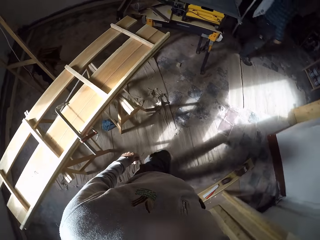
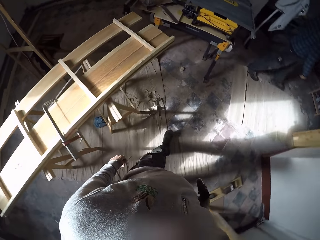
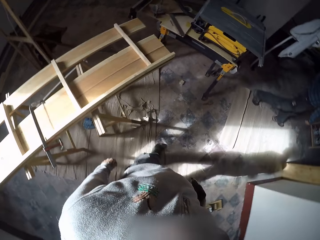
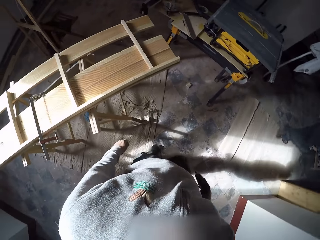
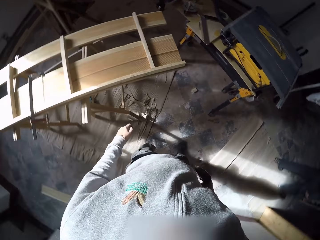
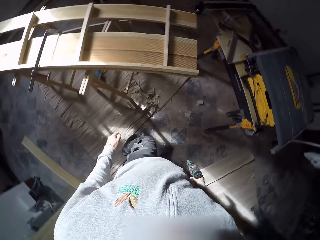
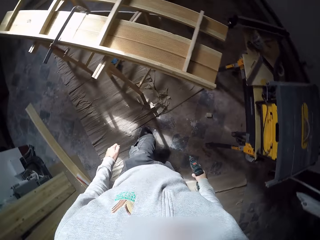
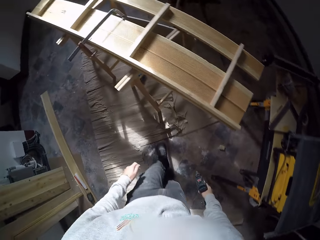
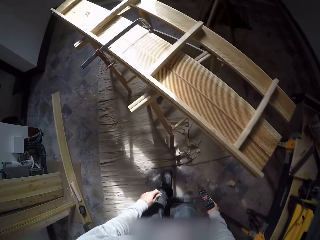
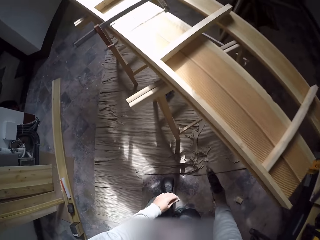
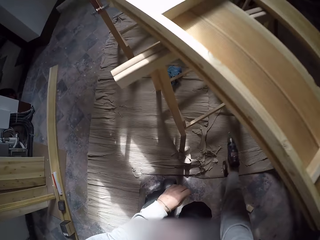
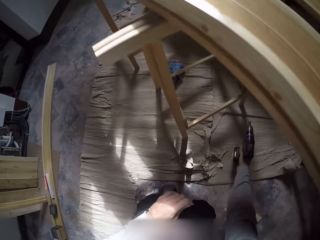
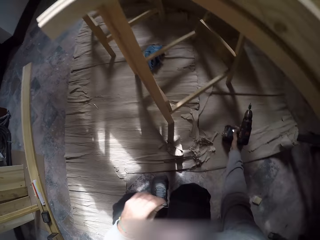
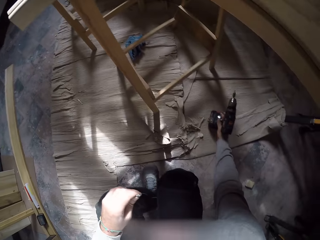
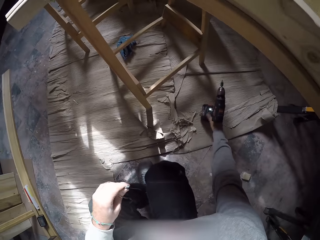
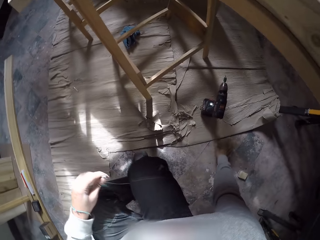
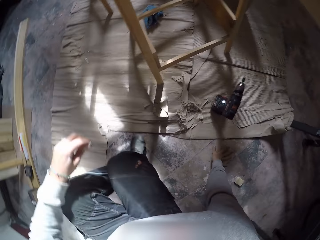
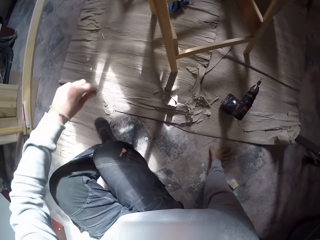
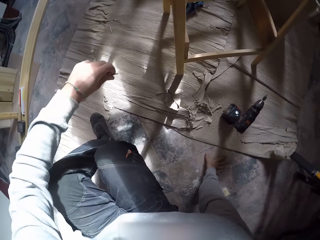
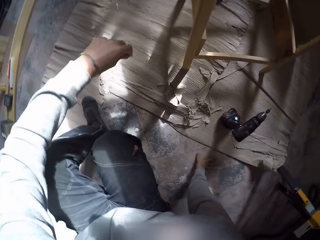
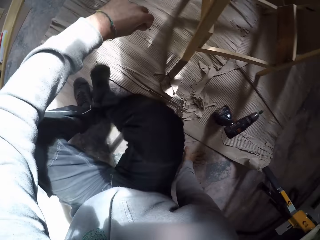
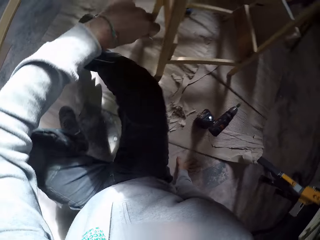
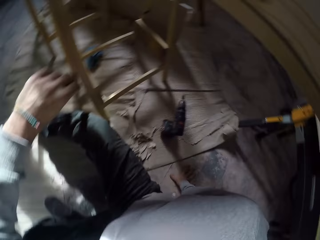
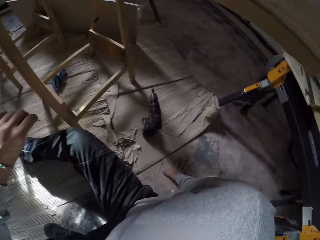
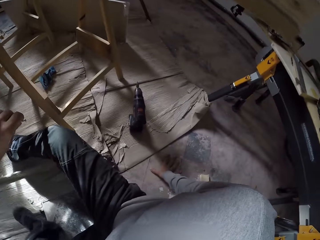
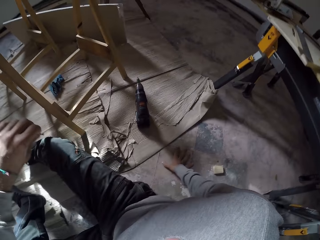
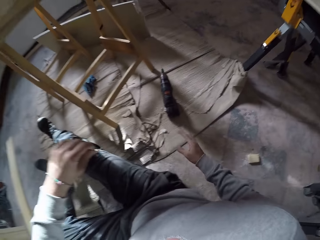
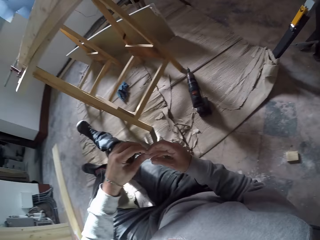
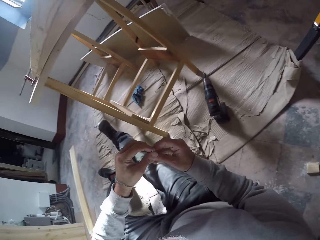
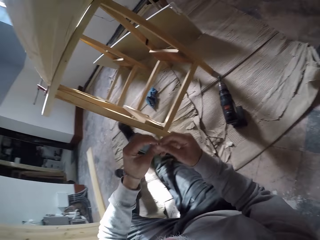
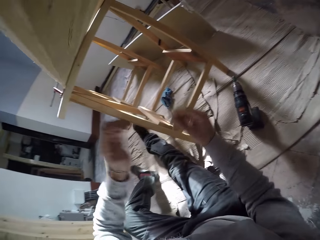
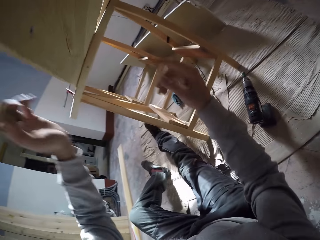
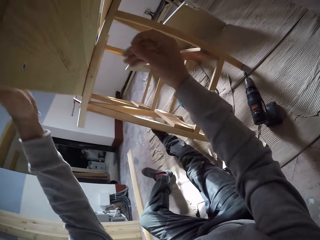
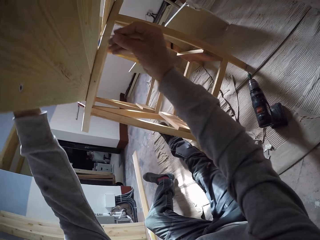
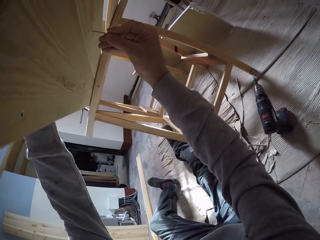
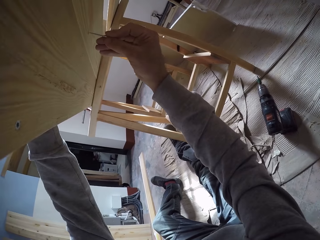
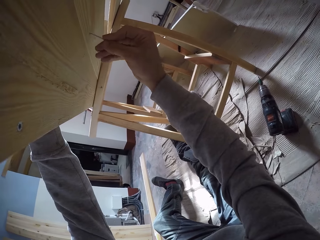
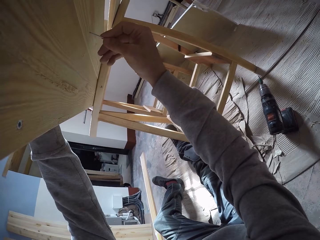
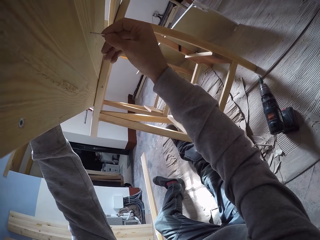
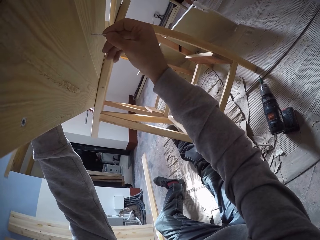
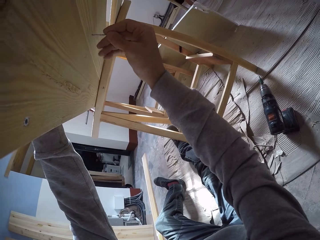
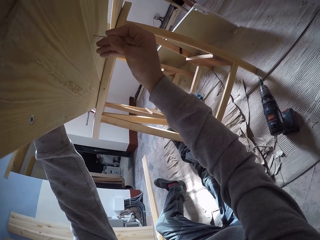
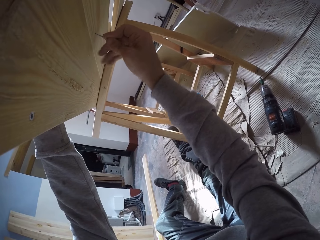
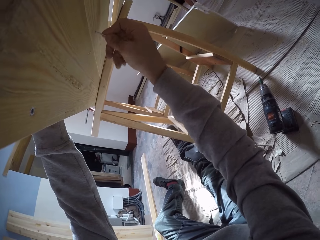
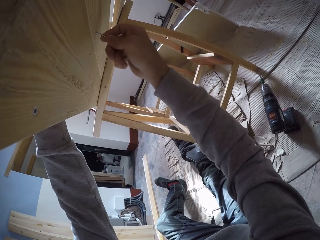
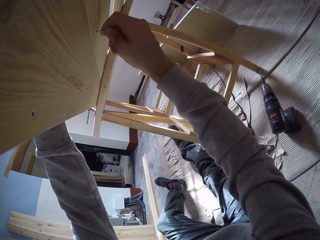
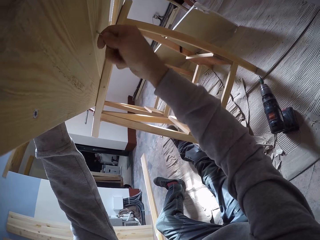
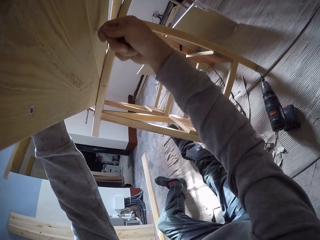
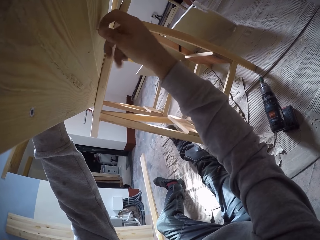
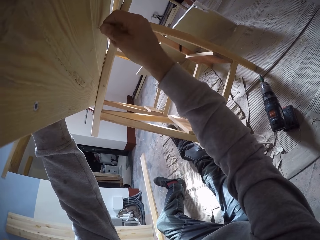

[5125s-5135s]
A man walks around the workshop. The camera wearer bends down. He drops the drilling machine in his right hand on the floor. He places his right hand on the floor. He sits on the floor. He holds a nail. He passes a screw in his left hand to his right hand. He places his left hand on the wood on the bench. He puts the screw in his right hand in the wood on the bench.

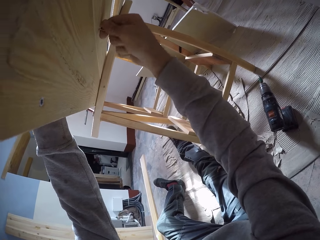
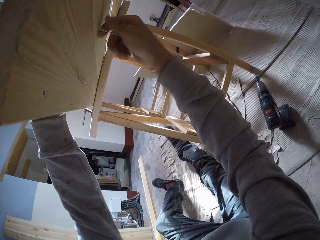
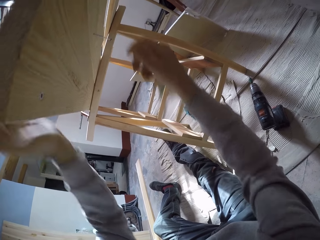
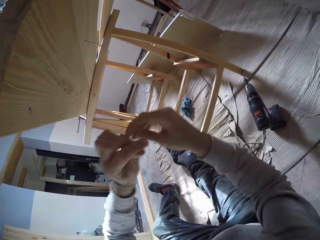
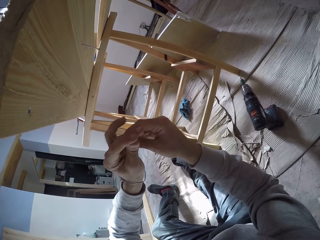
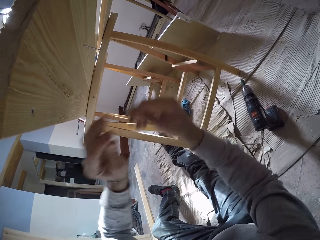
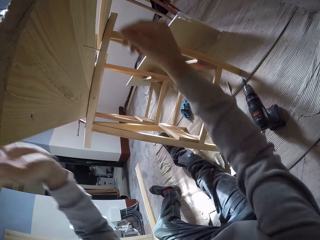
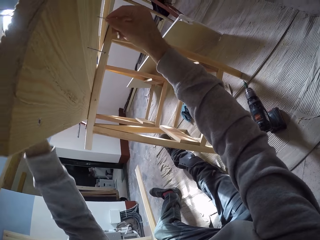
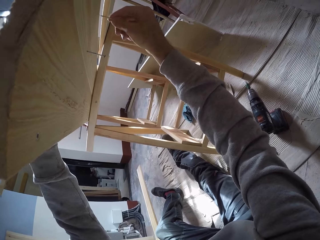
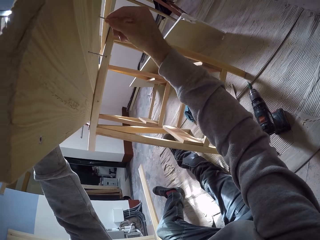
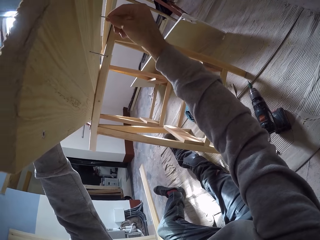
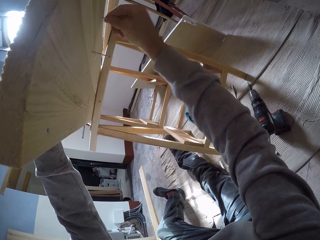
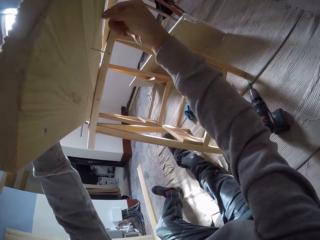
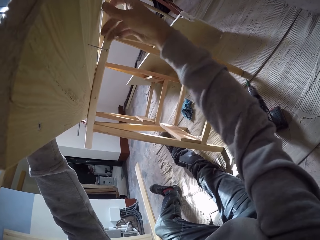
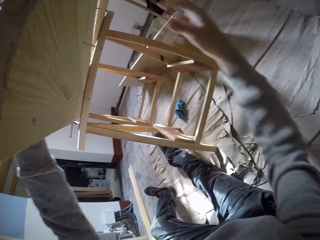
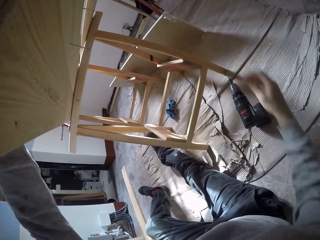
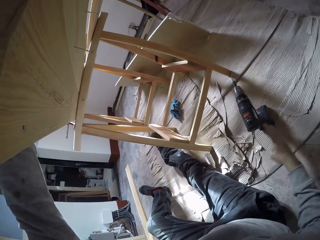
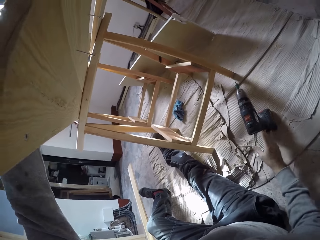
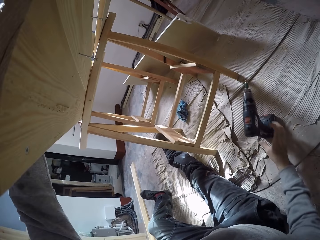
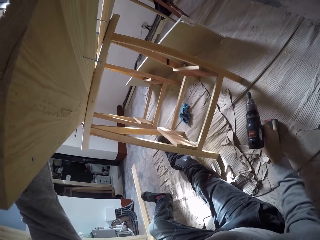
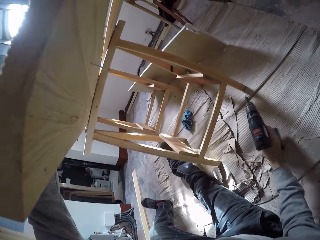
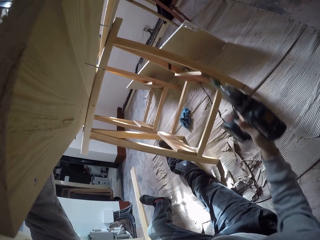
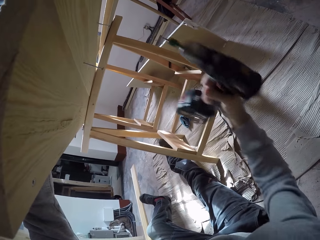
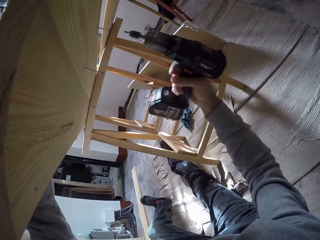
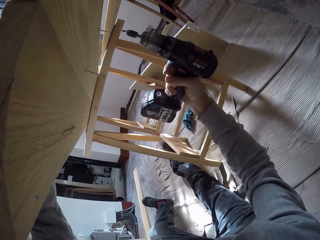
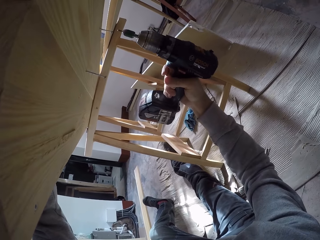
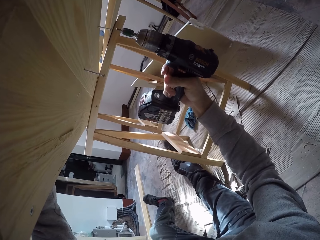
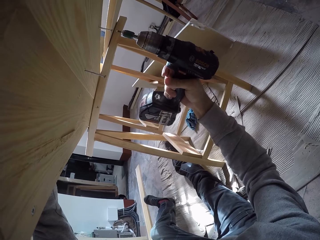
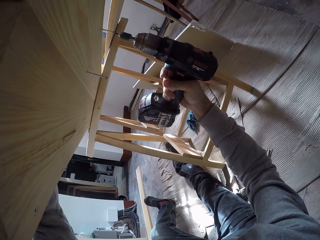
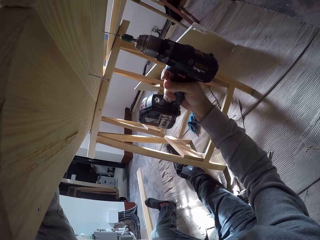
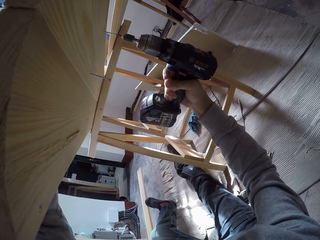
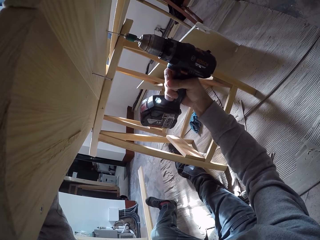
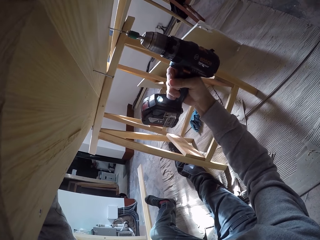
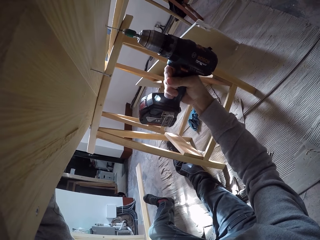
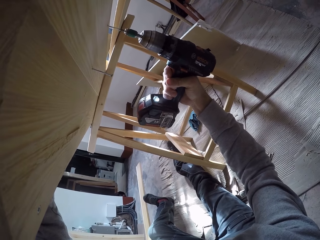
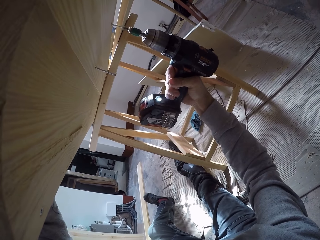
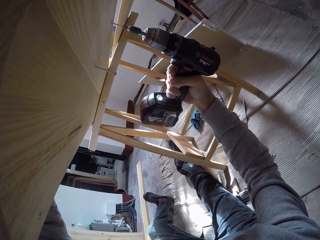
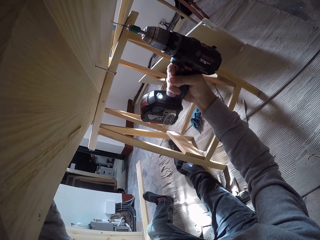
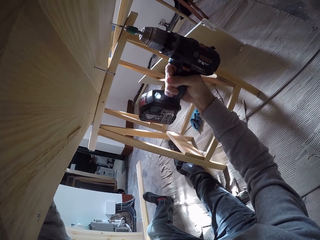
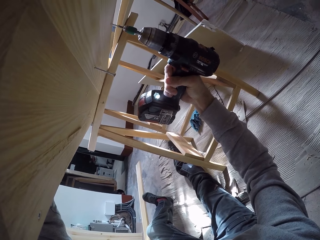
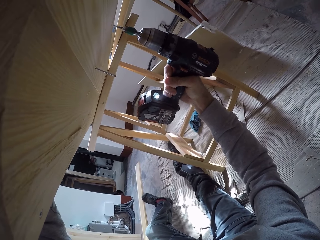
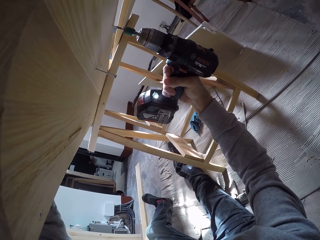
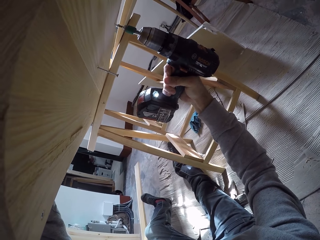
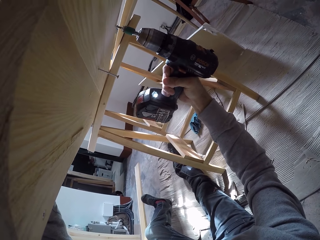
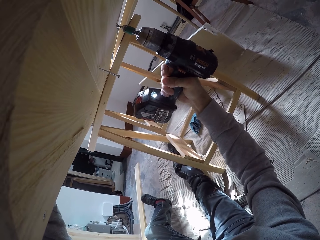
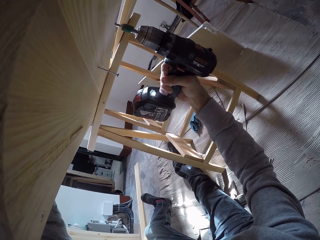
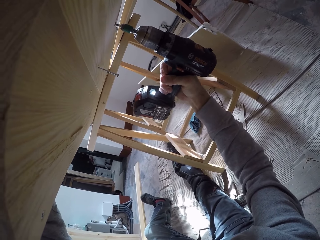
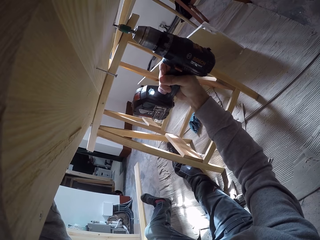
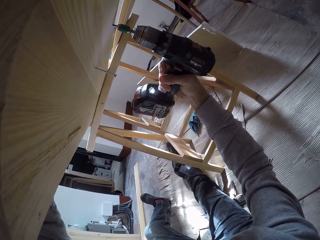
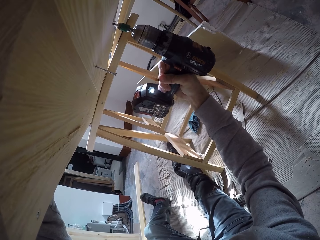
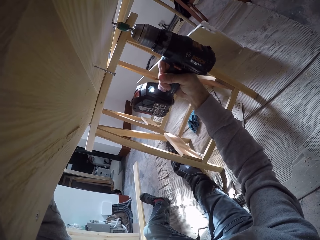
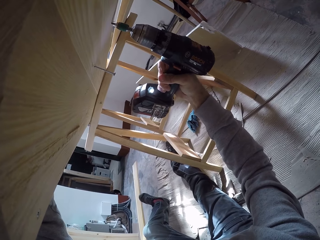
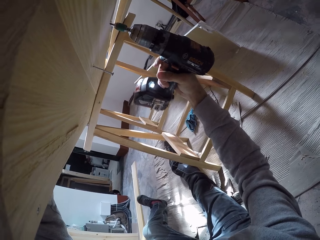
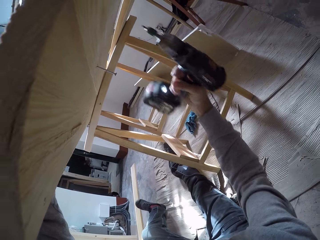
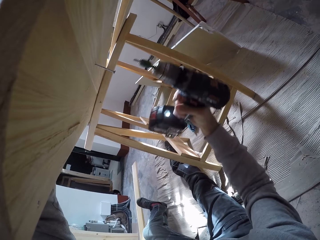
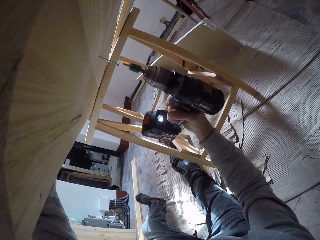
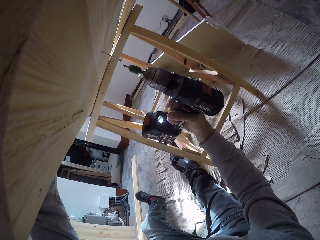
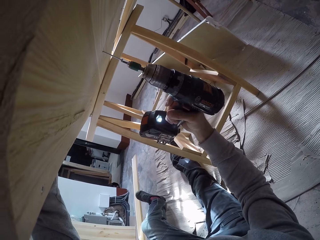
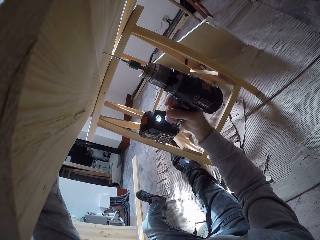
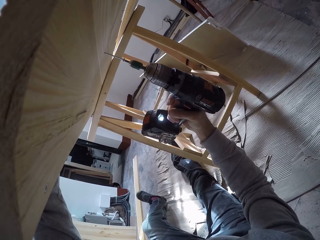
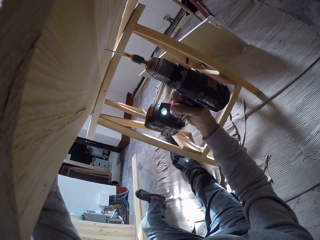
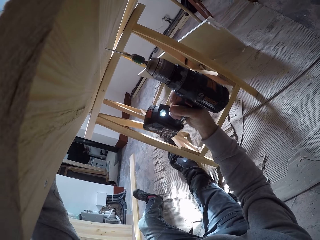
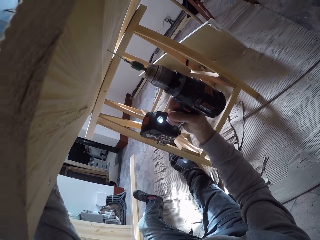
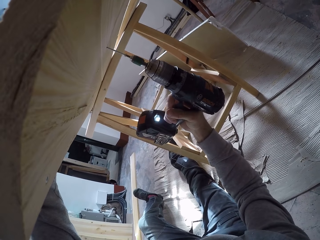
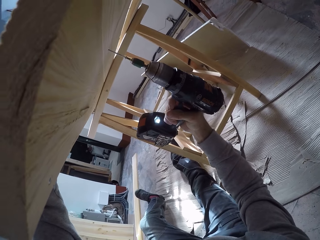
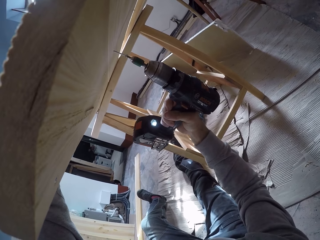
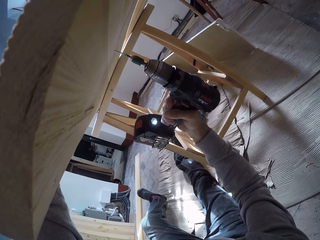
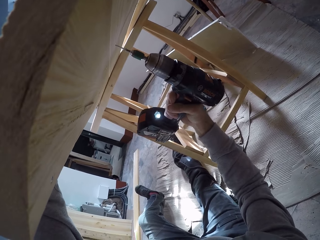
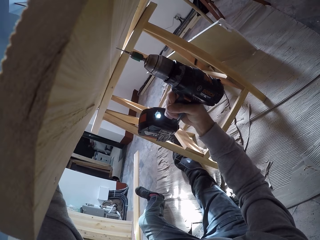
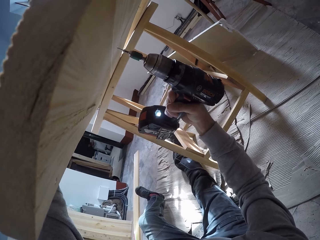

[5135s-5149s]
The camera wearer passes a screw in his left hand to his right hand. He places his left hand on the wood on the bench. He puts the screw in his right hand in the wood on the bench. He picks up the drilling machine from the floor with his right hand. He pushes the screw into the wood on the bench with the drilling machine in his right hand. He pushes the screw into the wood on the bench again.
